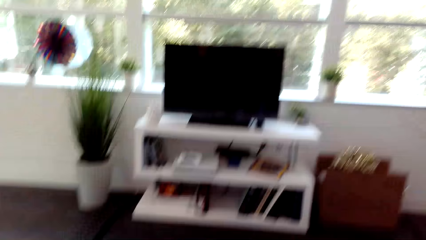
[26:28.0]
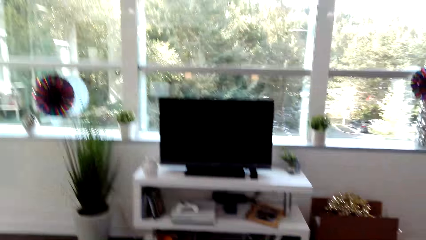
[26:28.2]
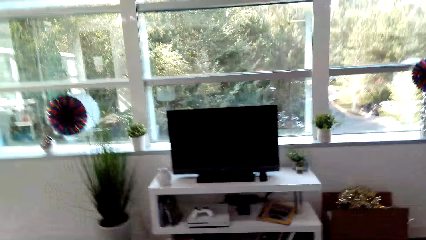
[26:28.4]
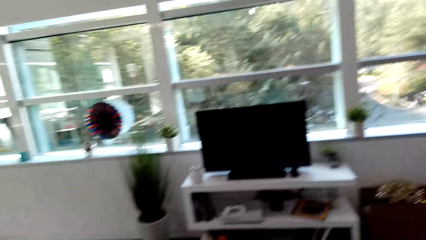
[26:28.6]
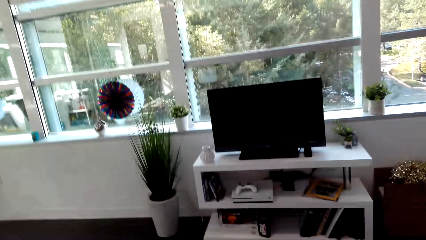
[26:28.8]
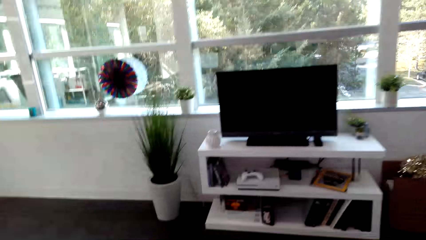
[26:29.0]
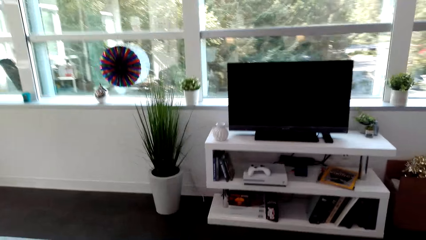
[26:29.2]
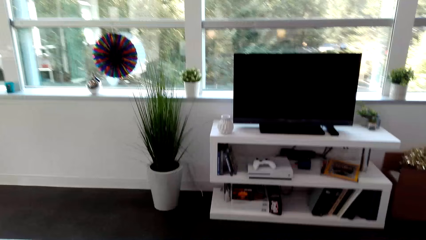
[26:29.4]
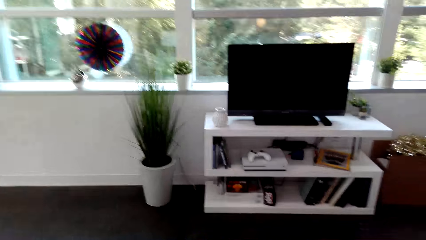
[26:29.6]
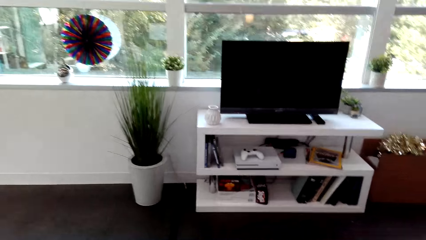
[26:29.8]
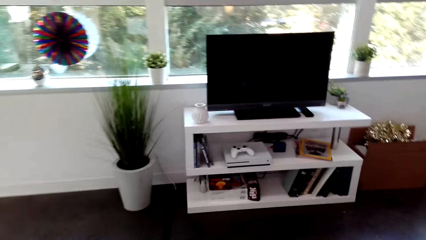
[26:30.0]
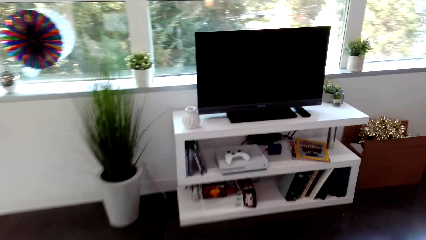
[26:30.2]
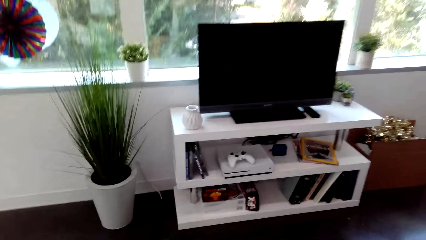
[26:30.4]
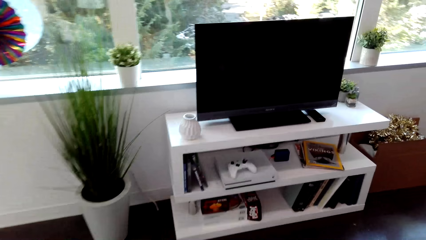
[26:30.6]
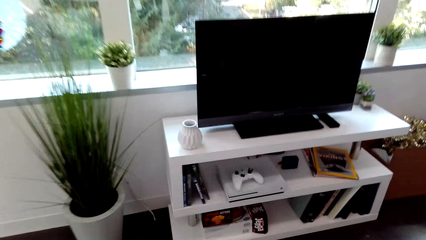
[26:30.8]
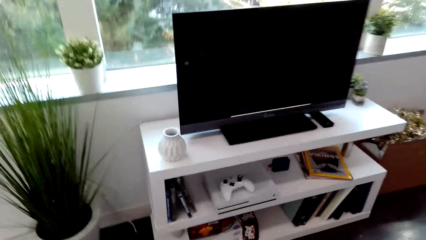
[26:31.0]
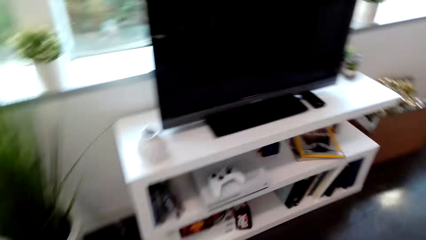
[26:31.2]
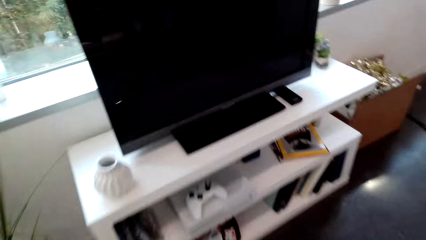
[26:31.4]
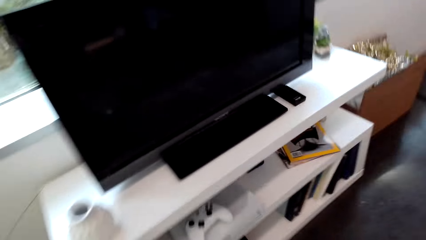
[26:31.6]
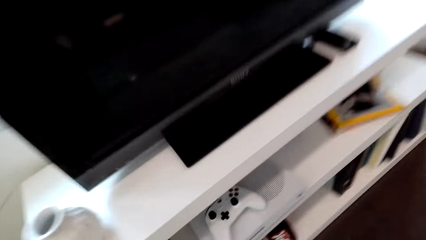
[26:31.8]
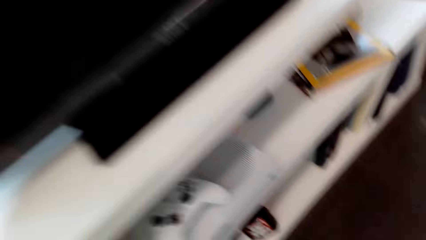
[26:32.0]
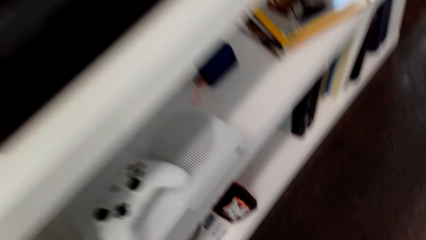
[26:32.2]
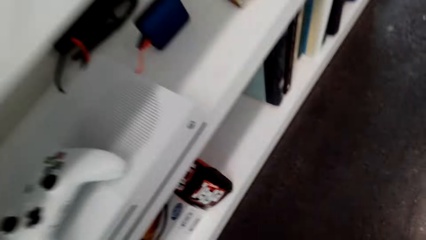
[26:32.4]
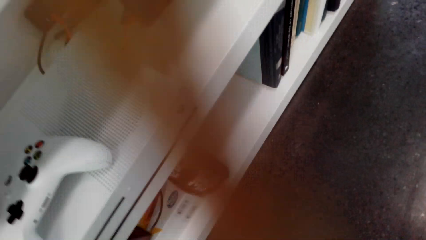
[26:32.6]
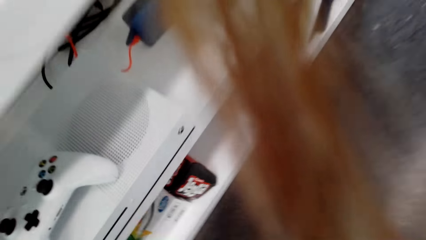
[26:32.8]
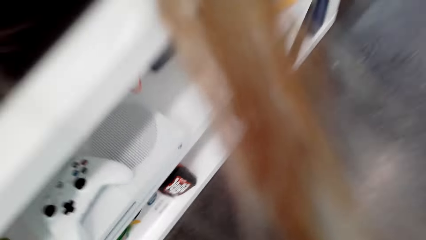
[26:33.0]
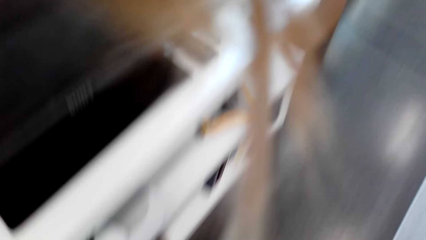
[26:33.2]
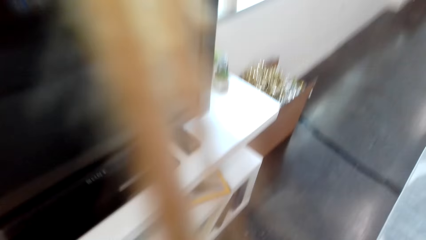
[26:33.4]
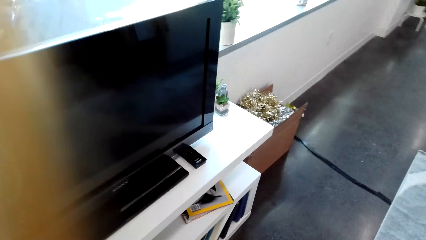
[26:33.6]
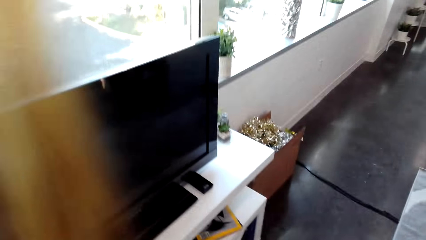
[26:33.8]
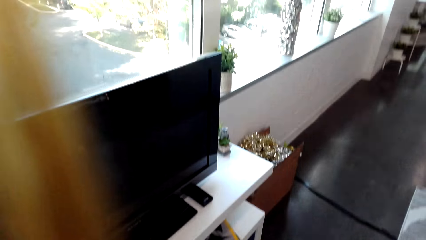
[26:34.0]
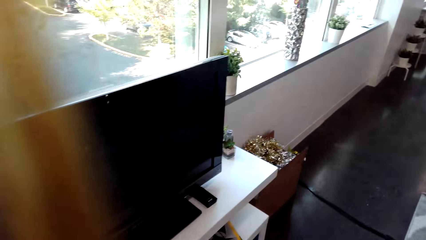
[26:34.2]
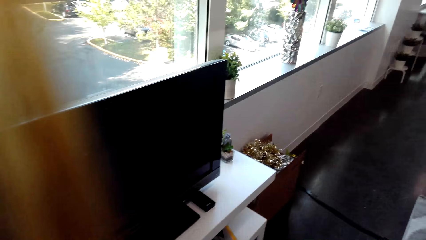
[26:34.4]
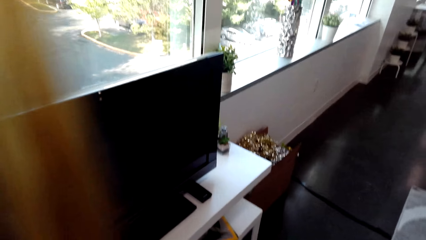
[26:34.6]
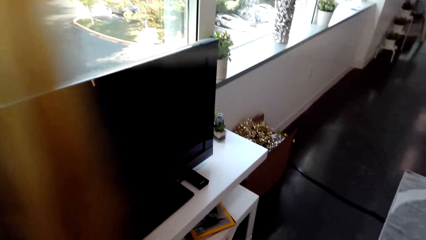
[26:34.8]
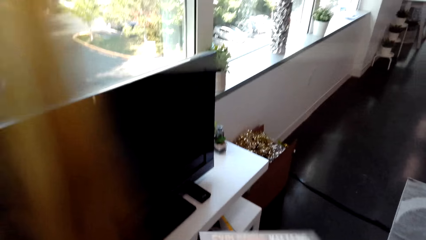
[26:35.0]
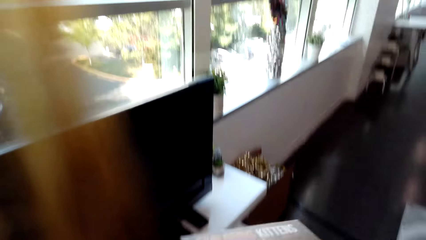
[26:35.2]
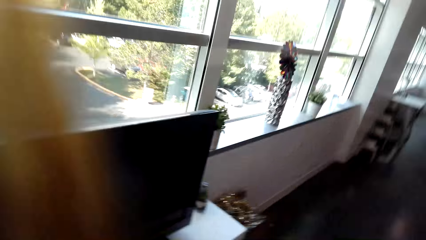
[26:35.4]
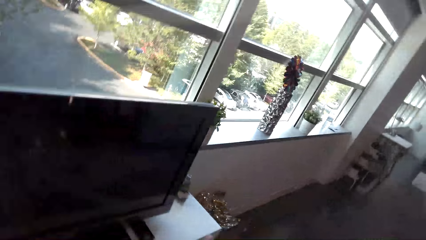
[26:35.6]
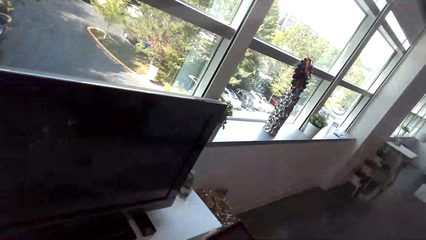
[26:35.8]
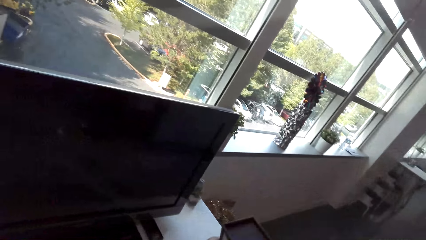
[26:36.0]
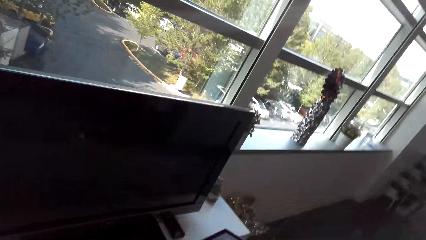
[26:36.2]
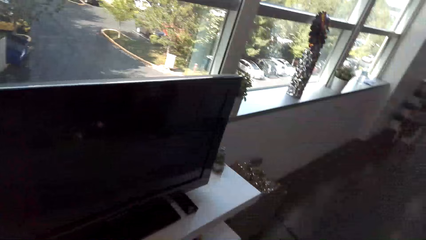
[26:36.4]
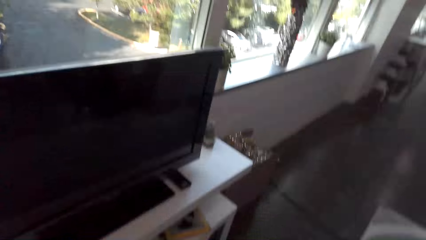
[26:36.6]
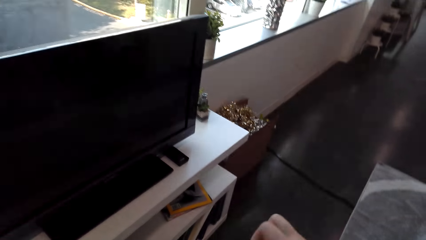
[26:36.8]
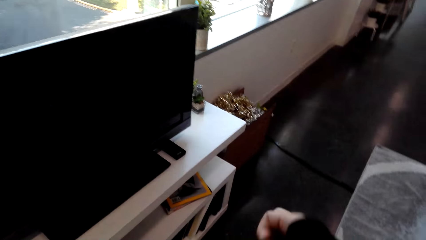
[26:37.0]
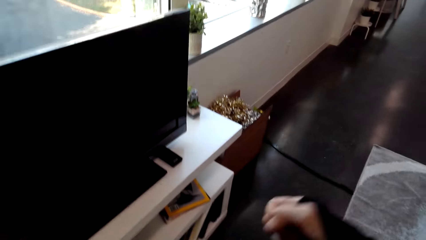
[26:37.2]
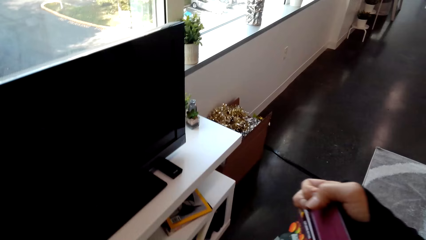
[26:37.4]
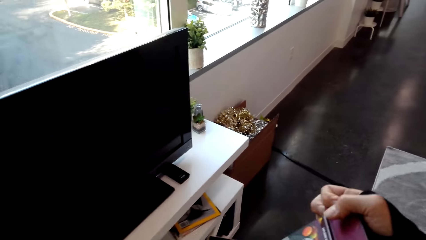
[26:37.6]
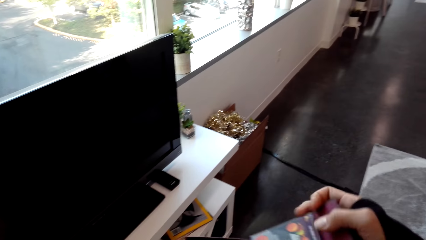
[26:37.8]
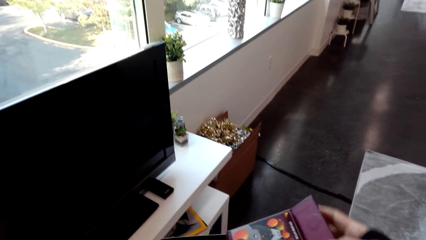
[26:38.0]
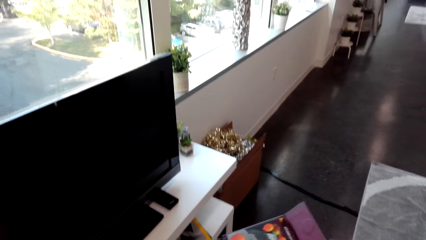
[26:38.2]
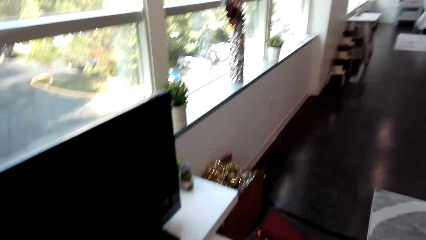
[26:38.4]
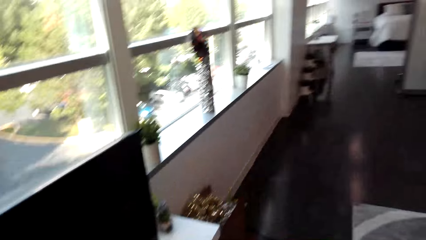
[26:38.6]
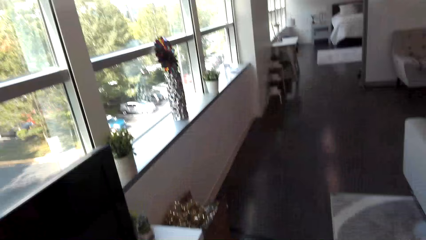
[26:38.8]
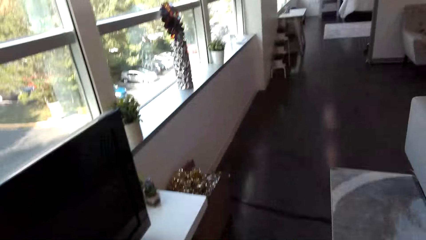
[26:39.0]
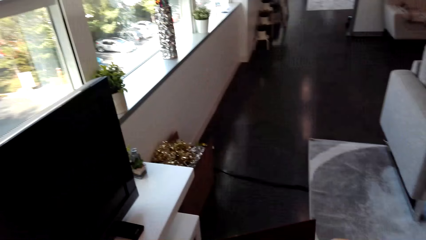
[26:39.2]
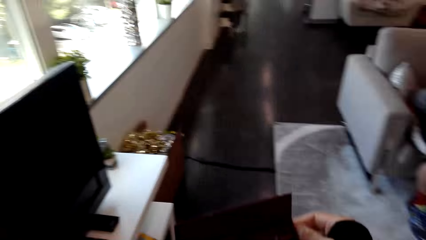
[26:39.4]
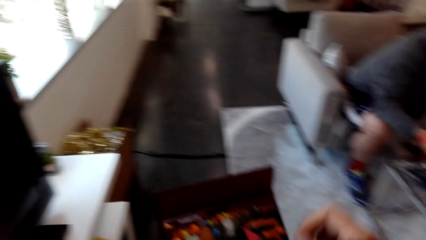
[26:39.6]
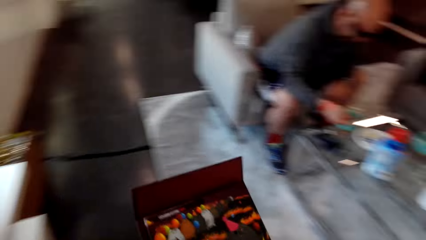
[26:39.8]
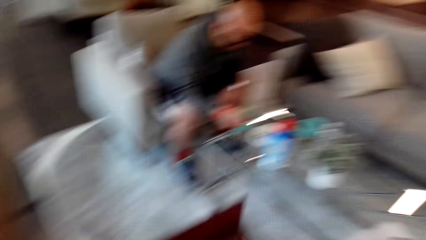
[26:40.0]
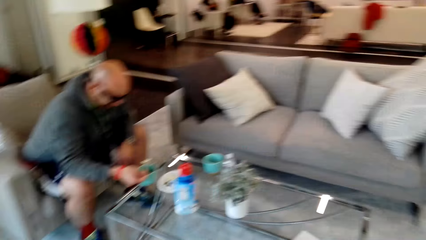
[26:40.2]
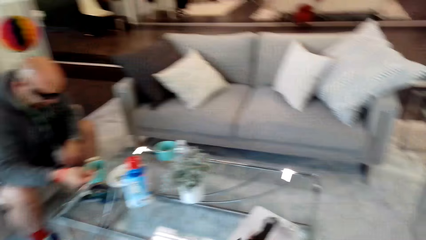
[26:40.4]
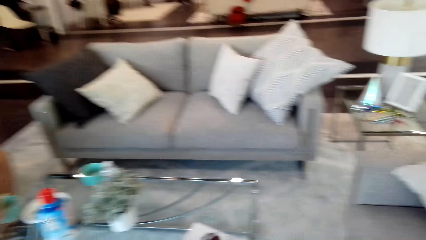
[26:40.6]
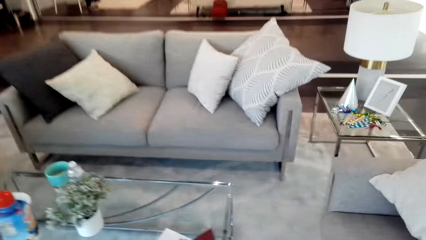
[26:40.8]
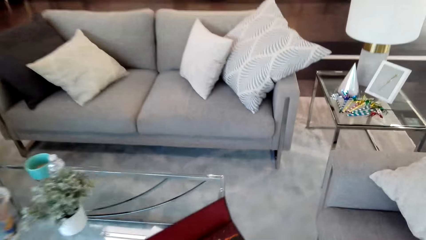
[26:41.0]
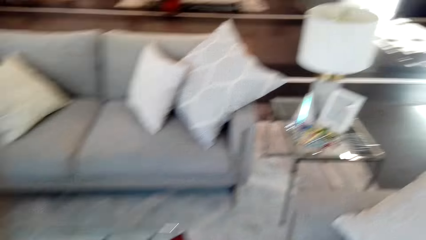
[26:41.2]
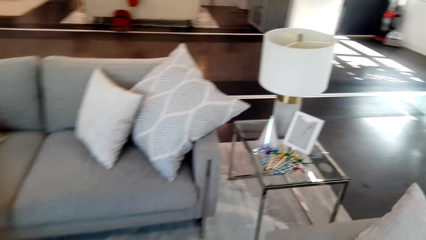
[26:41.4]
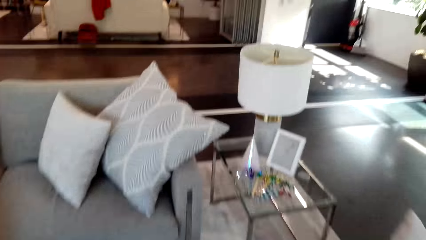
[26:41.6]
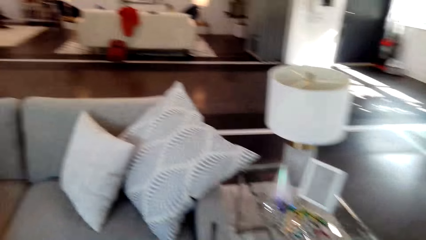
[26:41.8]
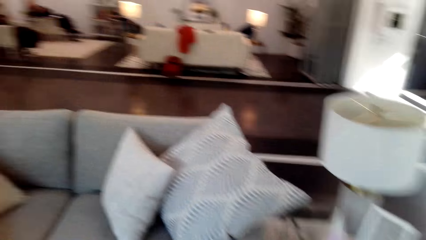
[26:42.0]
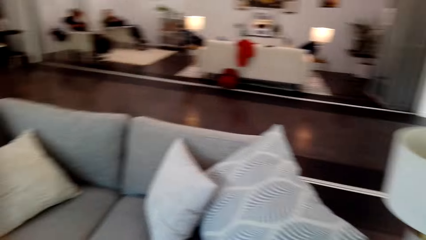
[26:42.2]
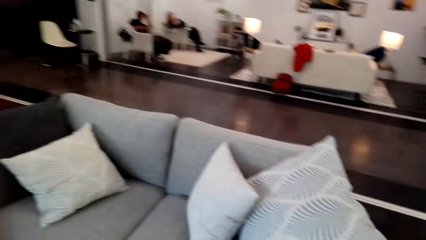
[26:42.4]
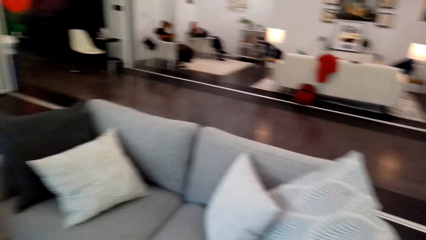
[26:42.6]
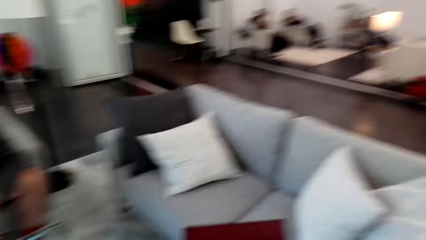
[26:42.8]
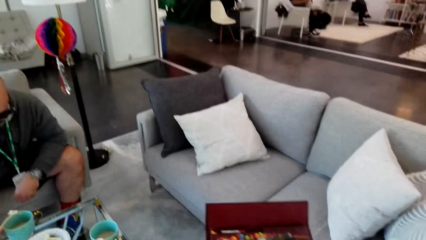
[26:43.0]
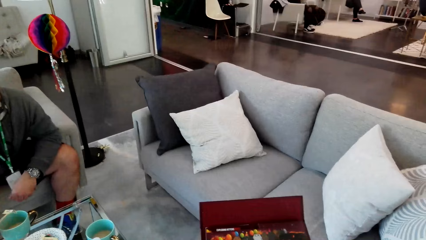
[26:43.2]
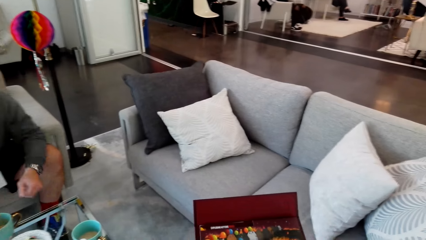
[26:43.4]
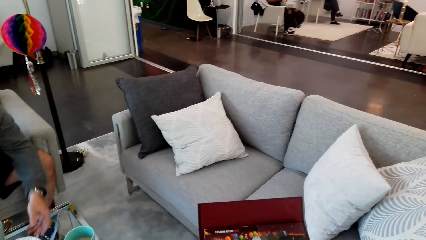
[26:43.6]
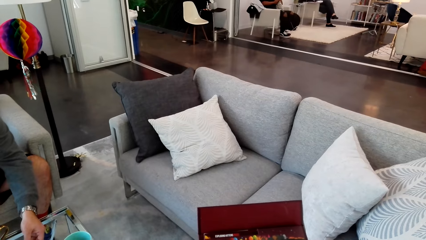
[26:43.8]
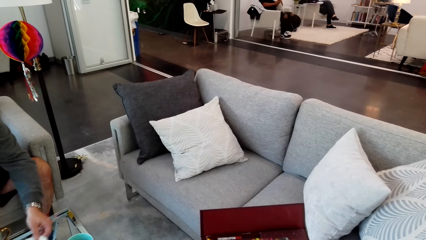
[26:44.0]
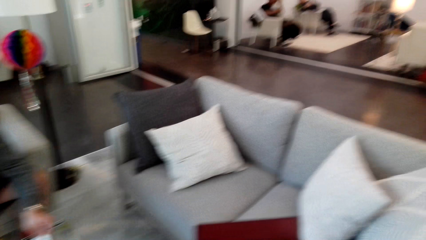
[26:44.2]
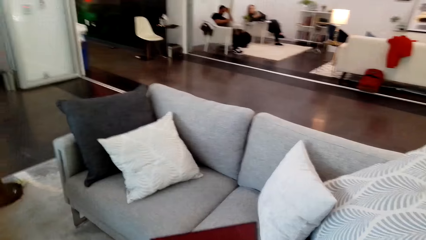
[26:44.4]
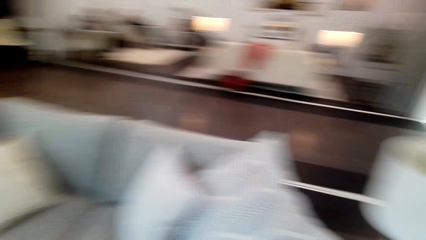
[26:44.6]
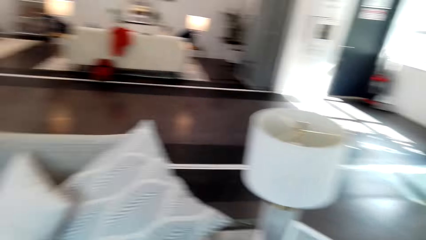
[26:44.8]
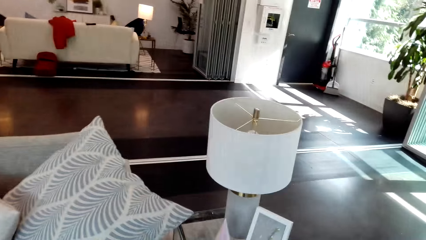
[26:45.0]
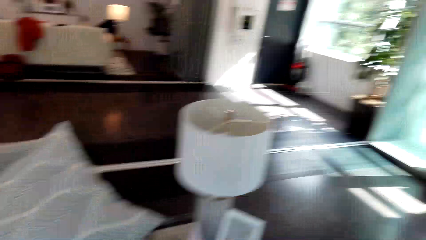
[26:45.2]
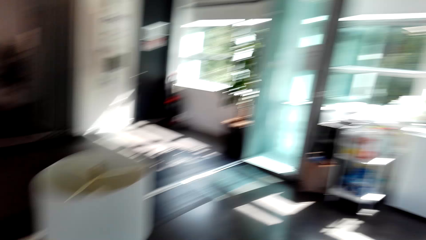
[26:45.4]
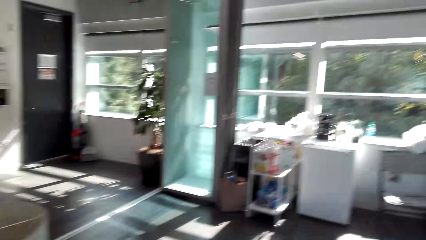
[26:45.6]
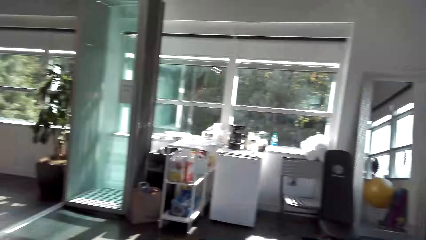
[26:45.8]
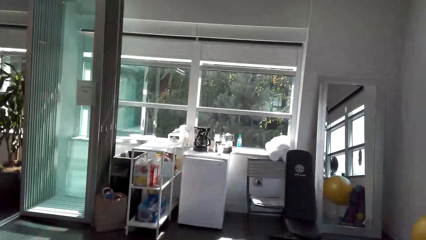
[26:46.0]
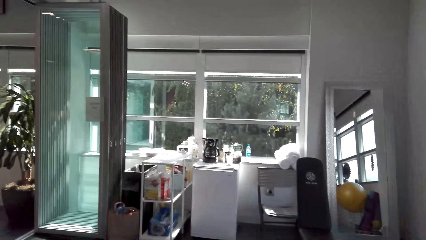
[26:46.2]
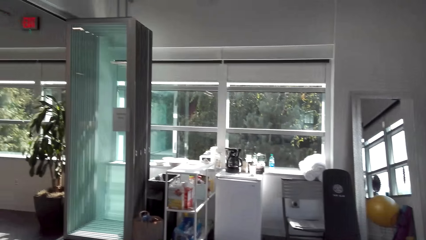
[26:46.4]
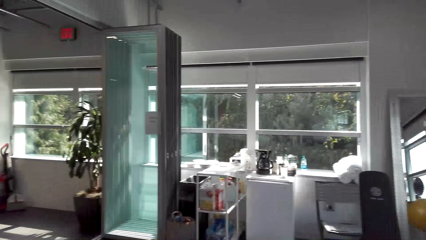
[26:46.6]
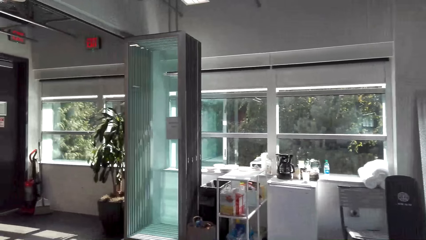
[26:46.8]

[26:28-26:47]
The camera wearer walks in the house. They move around. They pick up something. They open something. They hold something. They walk in the house. They look around.
